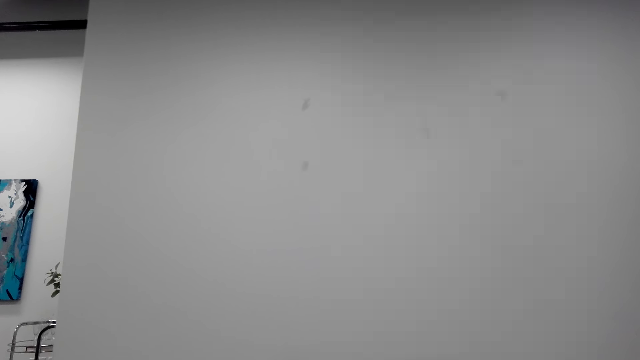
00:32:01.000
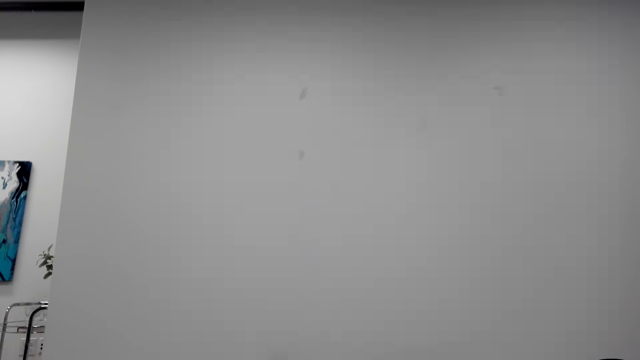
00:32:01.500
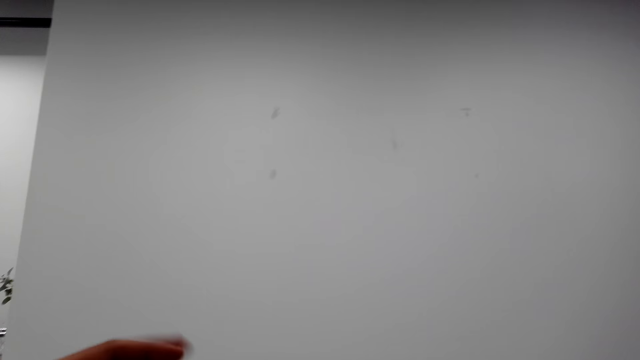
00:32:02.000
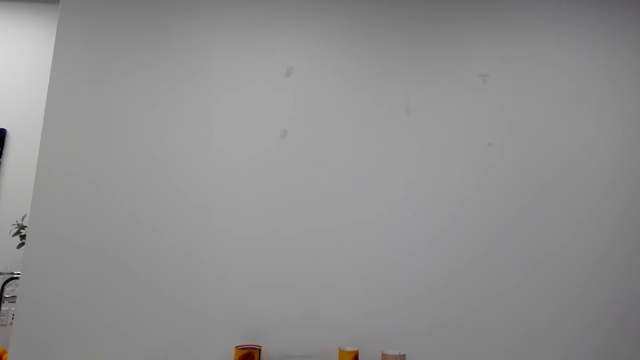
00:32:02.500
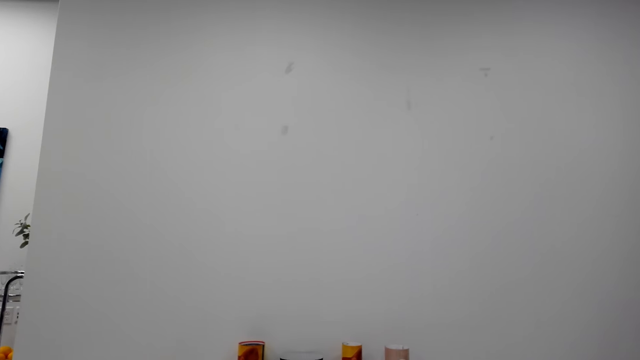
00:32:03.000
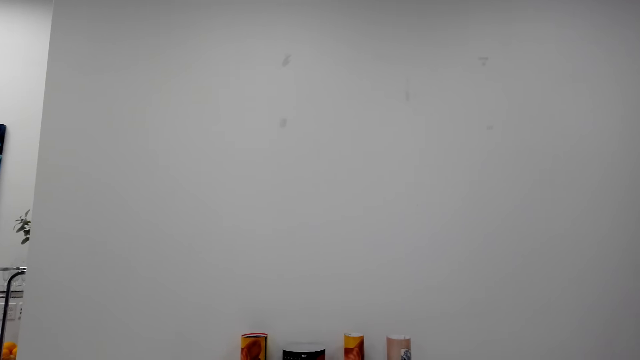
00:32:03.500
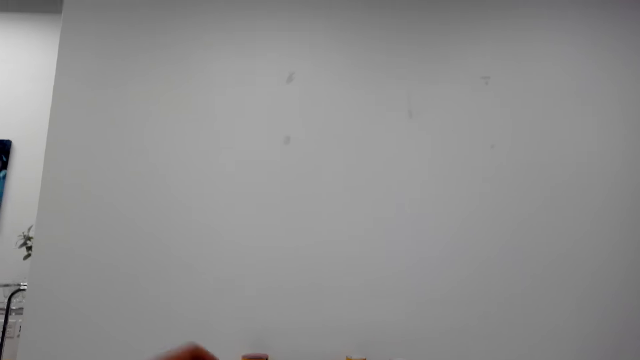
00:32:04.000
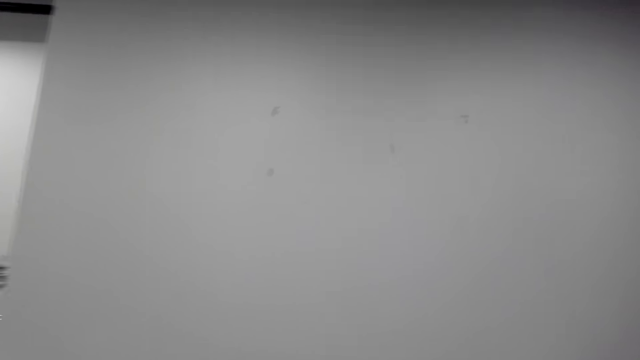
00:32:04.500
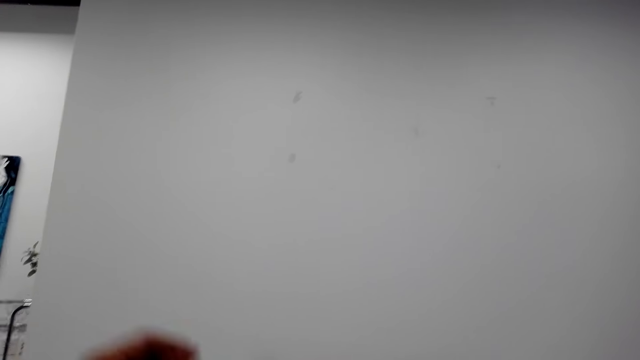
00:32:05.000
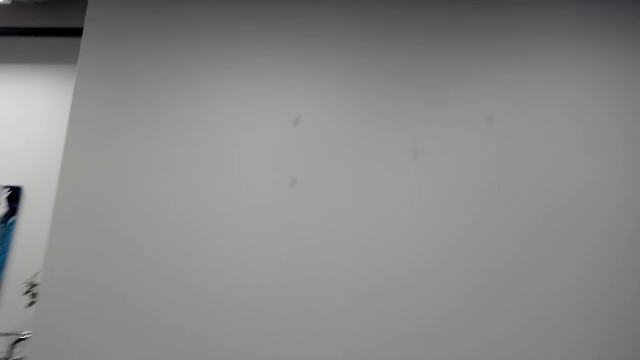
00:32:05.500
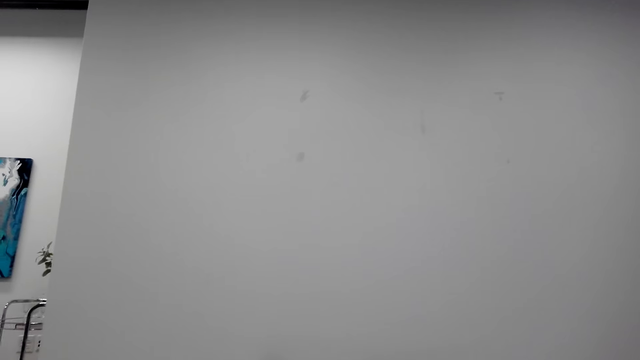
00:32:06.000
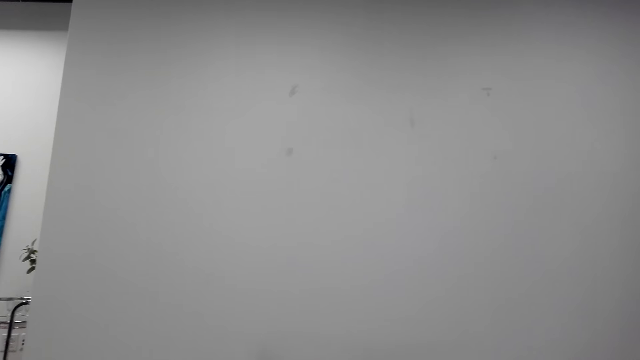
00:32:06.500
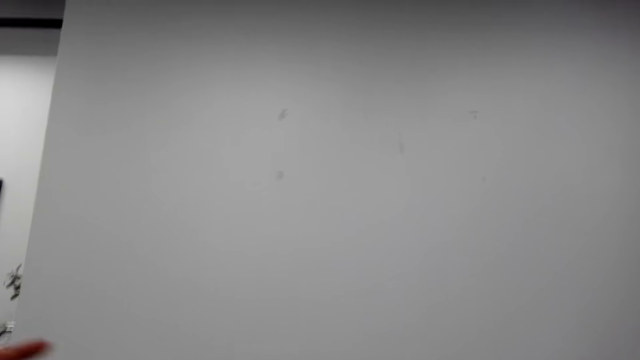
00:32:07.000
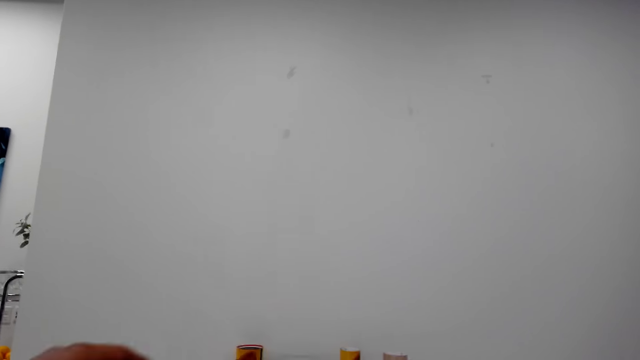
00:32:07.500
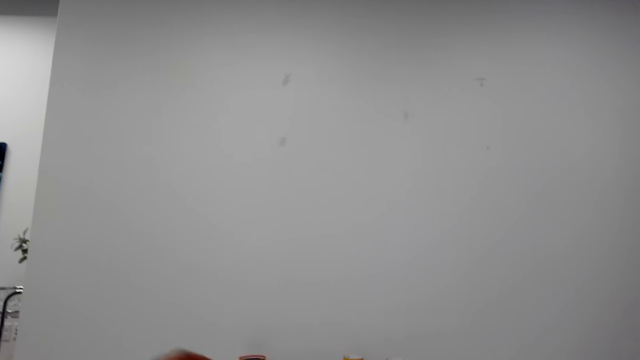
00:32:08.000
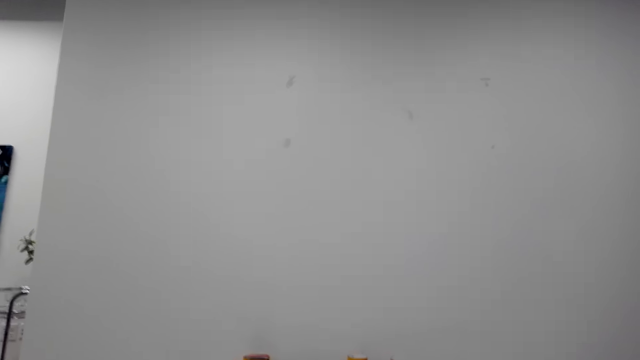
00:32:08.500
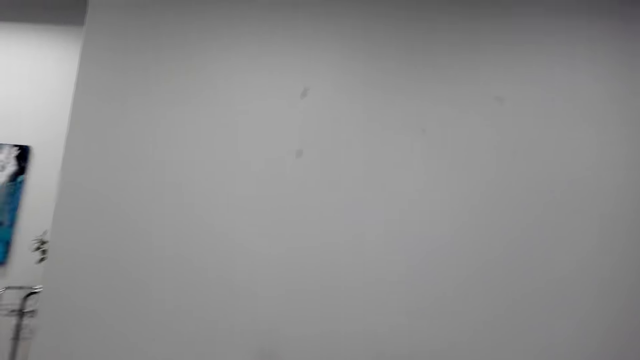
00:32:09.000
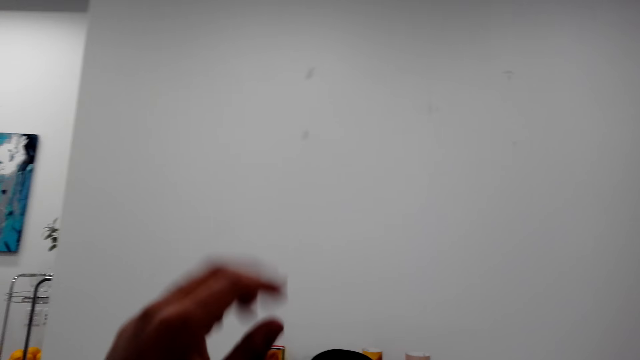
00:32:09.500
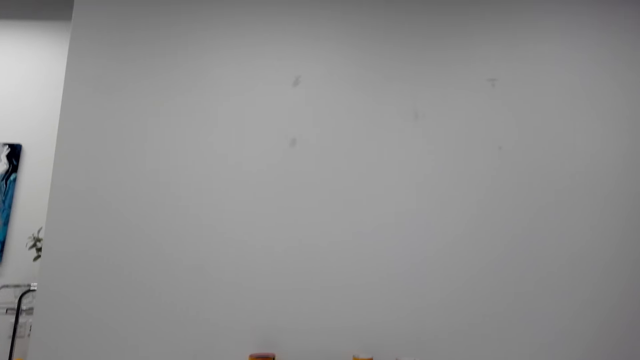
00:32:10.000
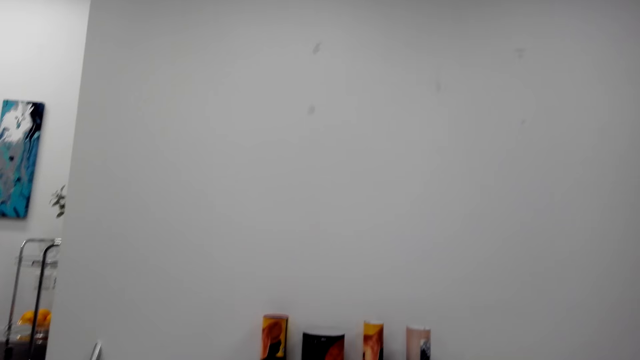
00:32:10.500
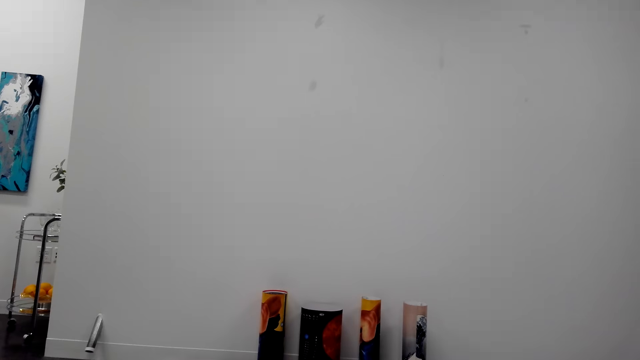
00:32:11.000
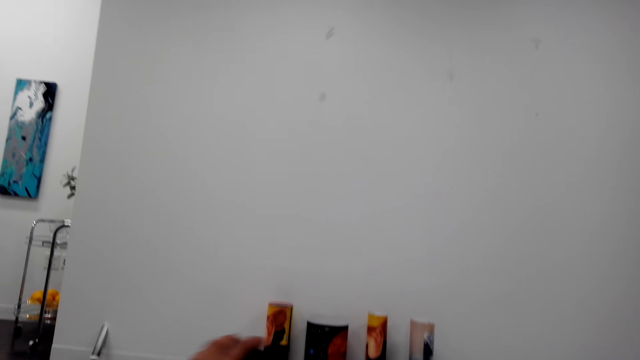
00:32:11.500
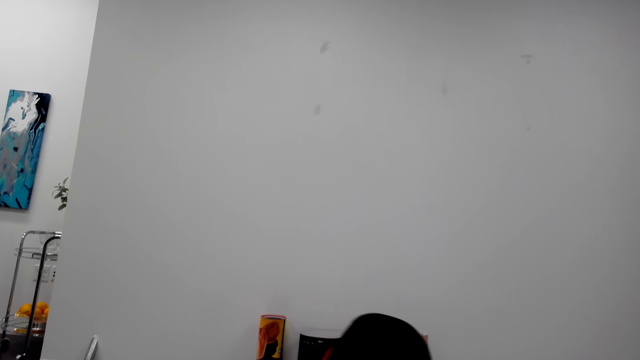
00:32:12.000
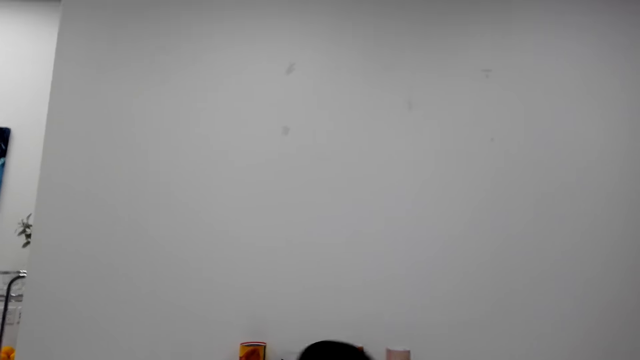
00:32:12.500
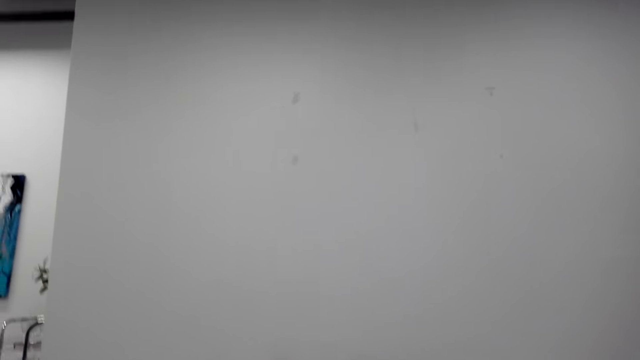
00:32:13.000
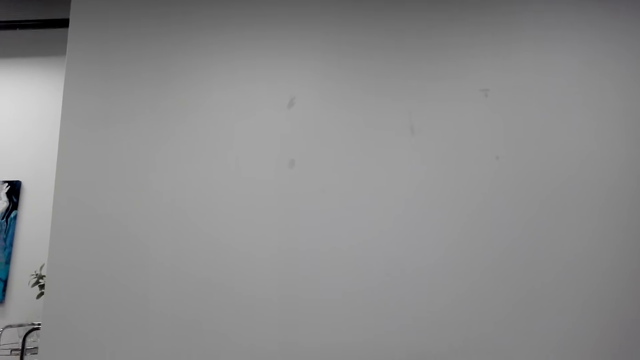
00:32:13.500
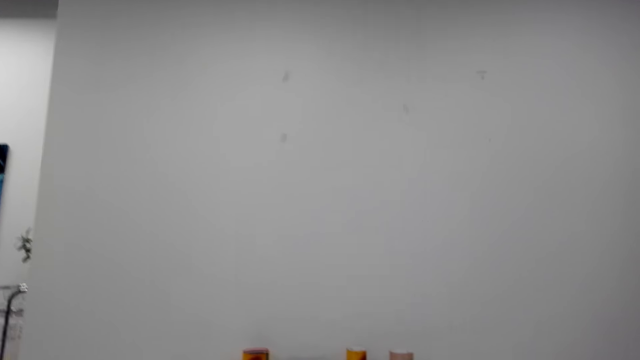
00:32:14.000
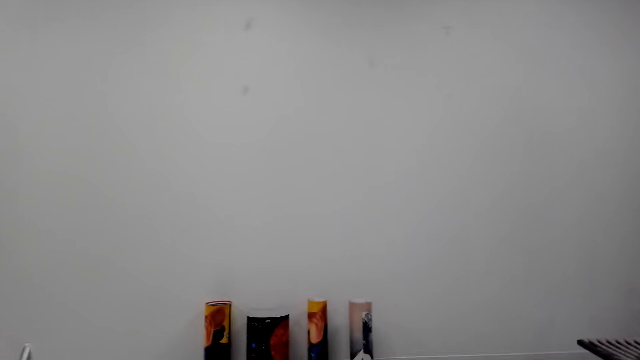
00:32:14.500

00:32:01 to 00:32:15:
The camera wearer raises a hand. They talk with a phone. They raise the hand. They talk with the phone. They raise the hand. They talk with the phone. They raise the hand. They talk with the phone. They raise their knees. They talk with the phone.

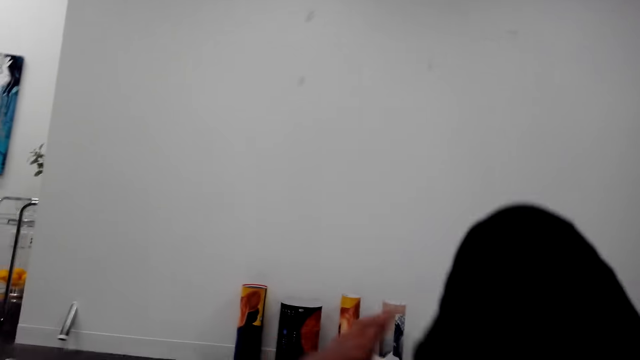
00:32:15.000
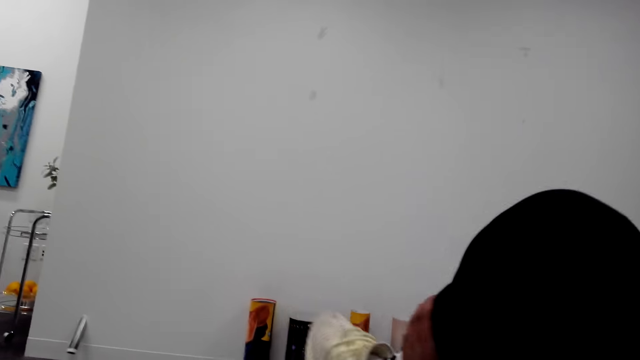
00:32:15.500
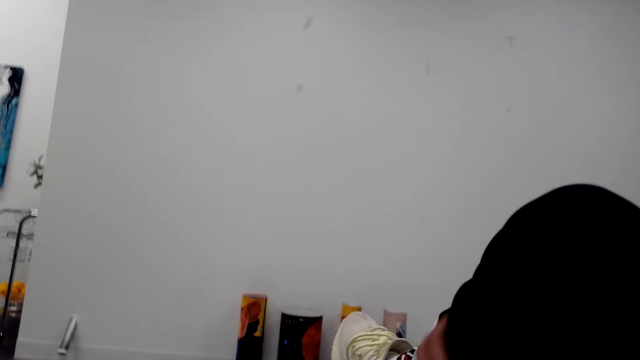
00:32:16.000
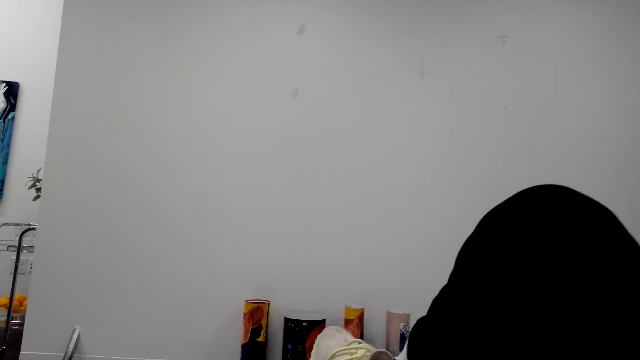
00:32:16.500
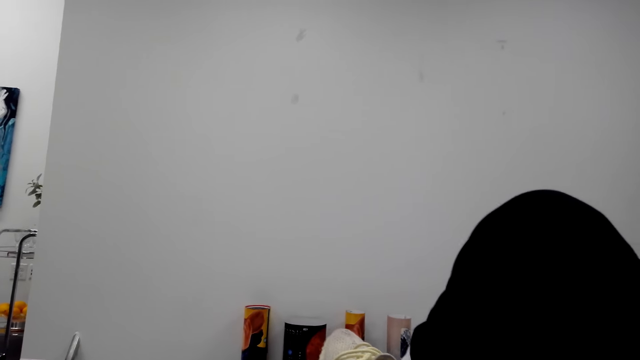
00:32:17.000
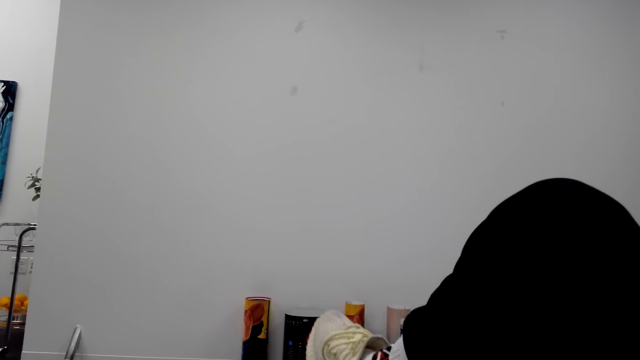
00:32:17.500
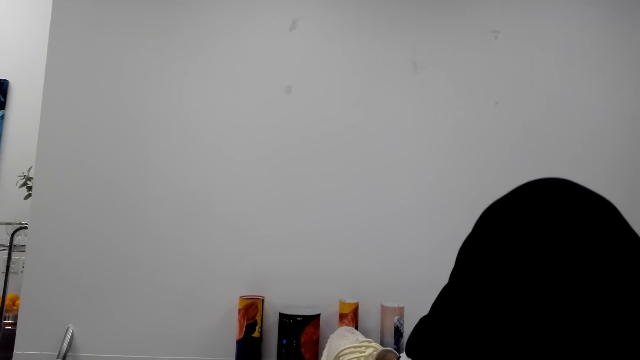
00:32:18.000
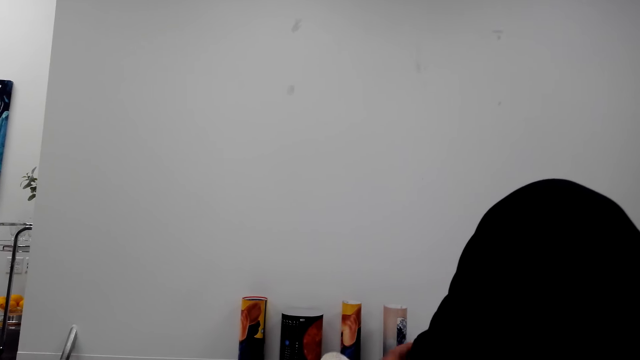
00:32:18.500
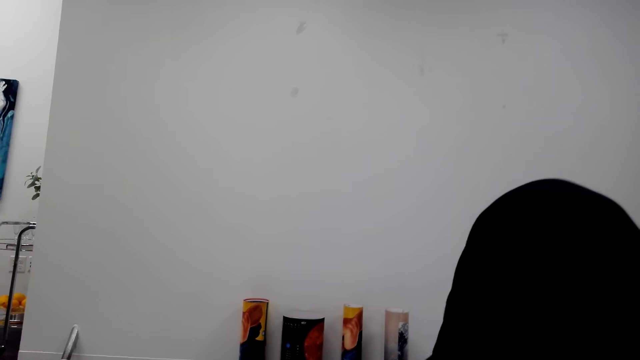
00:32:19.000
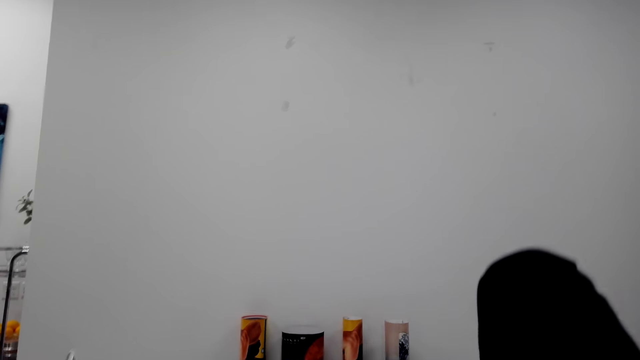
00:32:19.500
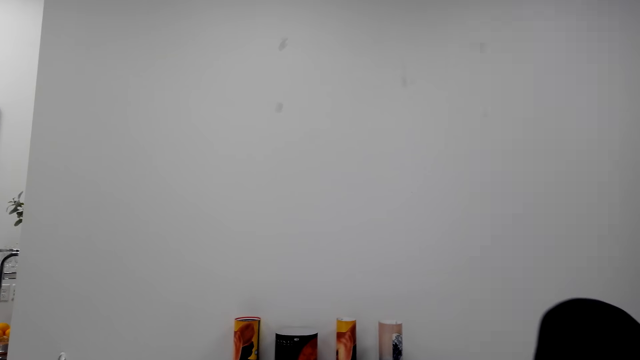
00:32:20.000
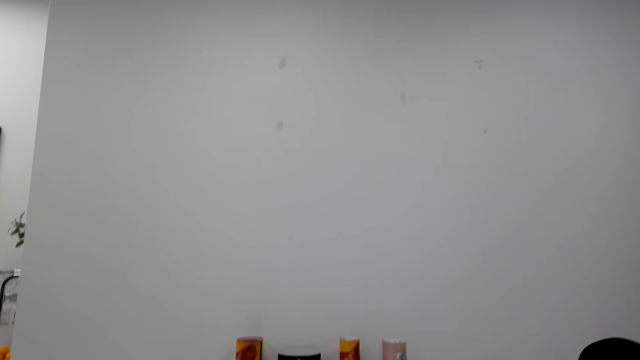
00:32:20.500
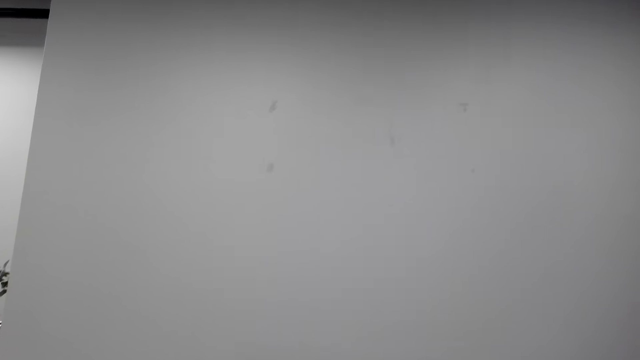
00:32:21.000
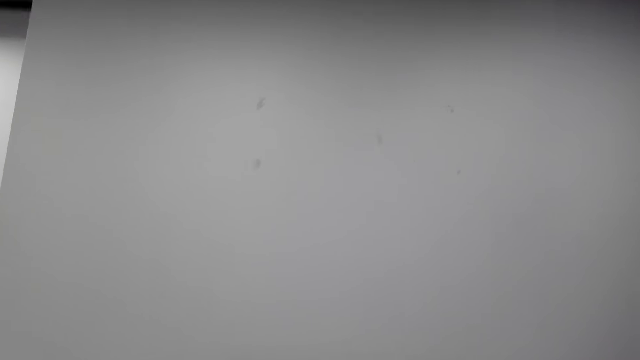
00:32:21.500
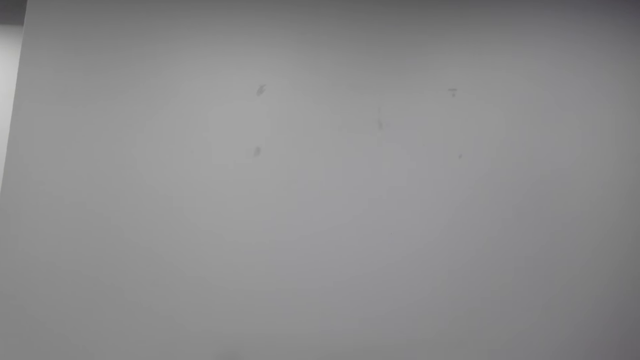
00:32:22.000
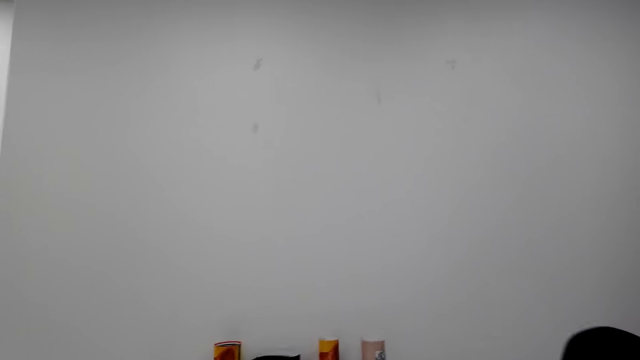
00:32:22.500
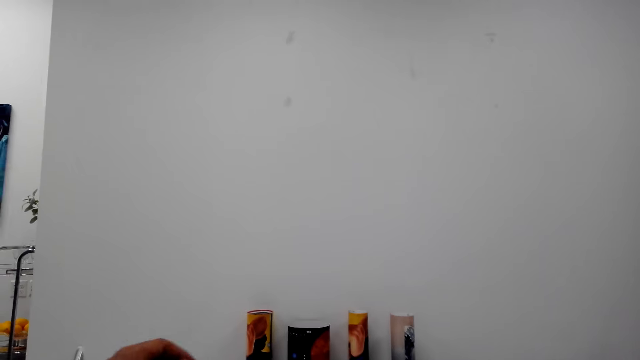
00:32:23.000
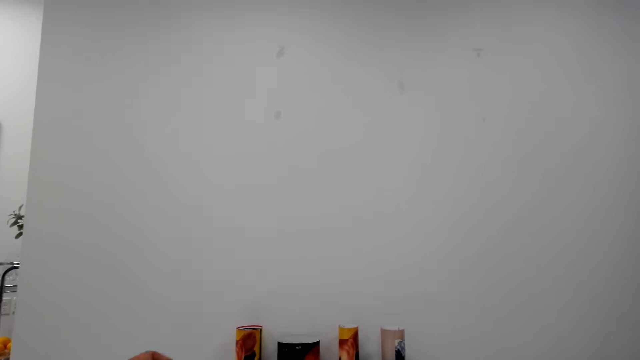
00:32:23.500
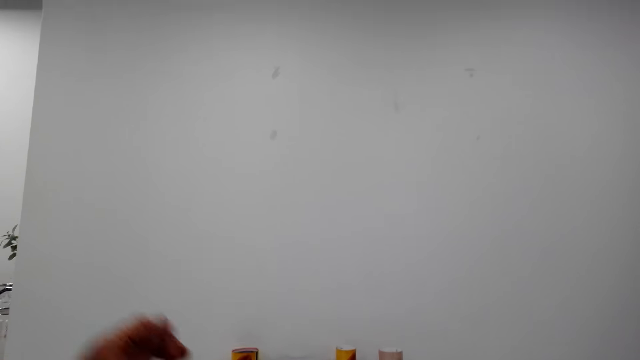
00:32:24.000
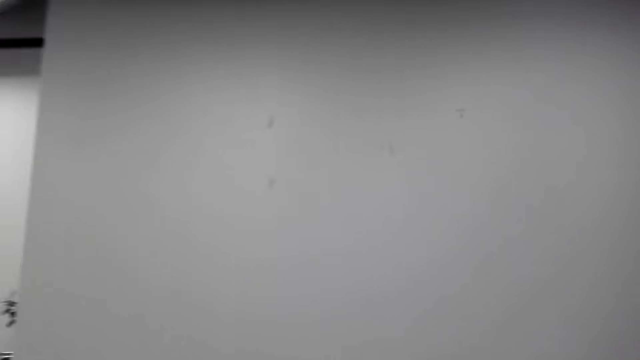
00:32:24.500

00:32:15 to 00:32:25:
The camera wearer raises their knees and touches the knees. They talk with a phone. They laugh. They gesture out. They talk with the phone. They cough. They raise a hand.
